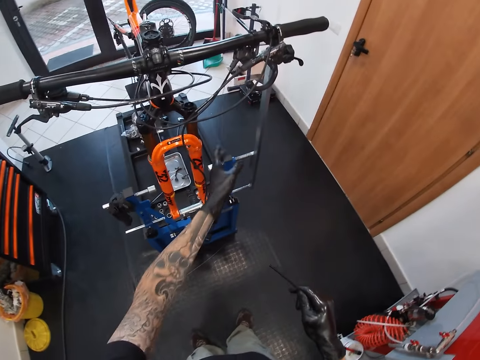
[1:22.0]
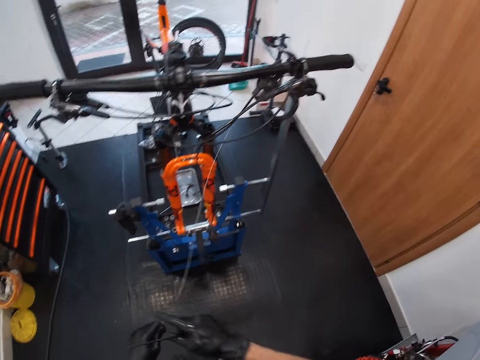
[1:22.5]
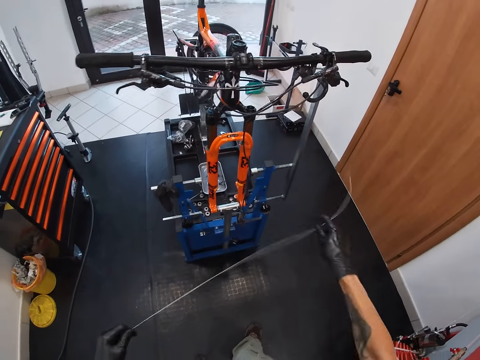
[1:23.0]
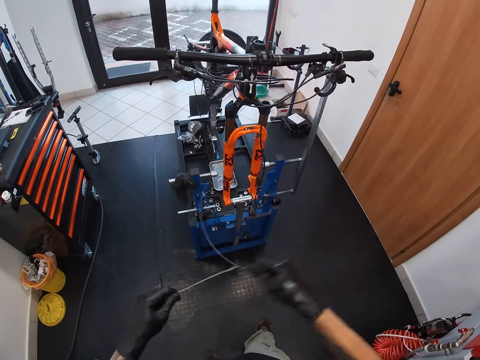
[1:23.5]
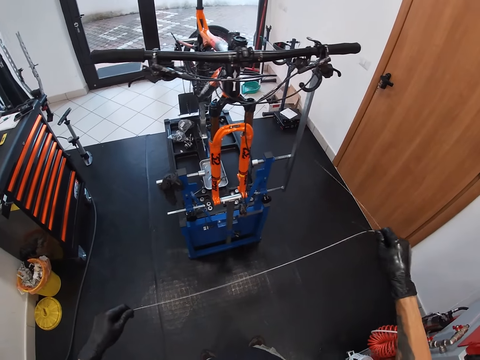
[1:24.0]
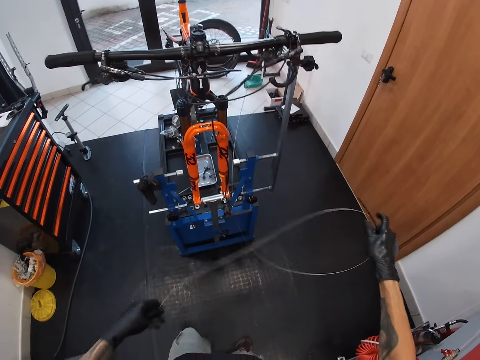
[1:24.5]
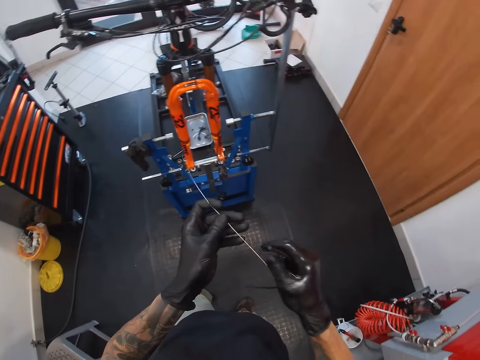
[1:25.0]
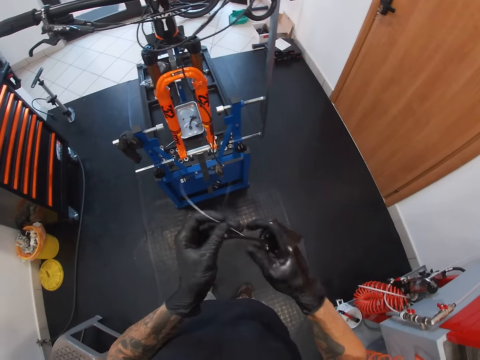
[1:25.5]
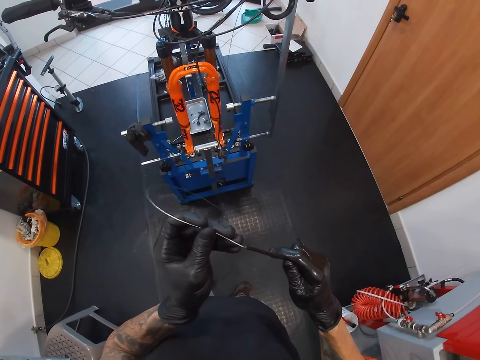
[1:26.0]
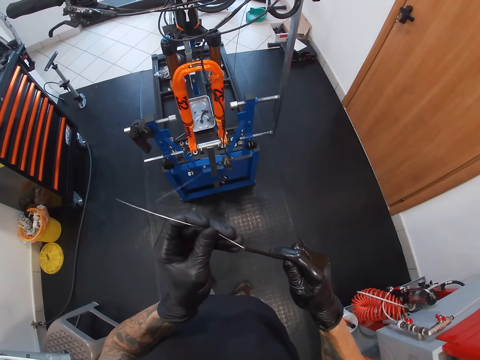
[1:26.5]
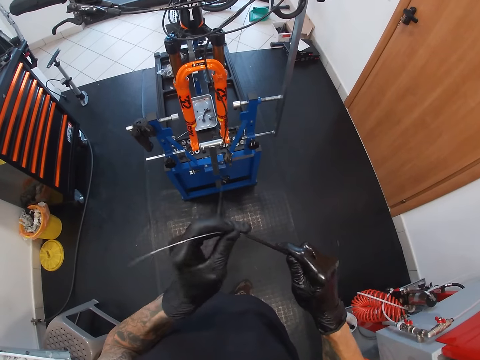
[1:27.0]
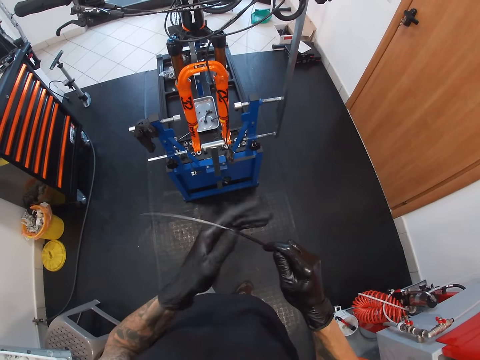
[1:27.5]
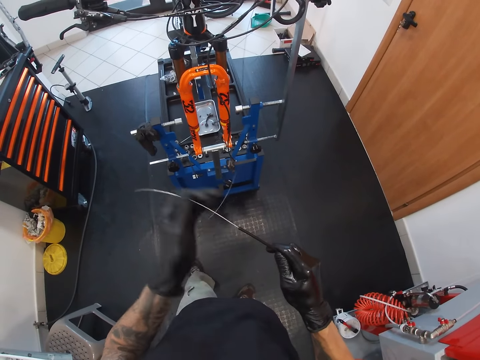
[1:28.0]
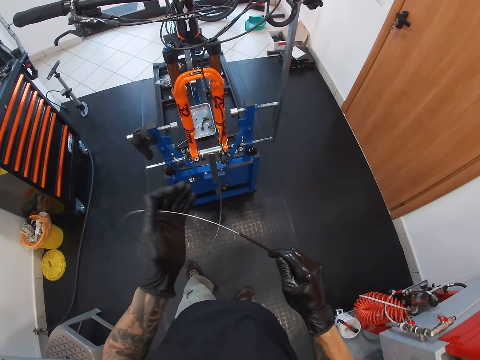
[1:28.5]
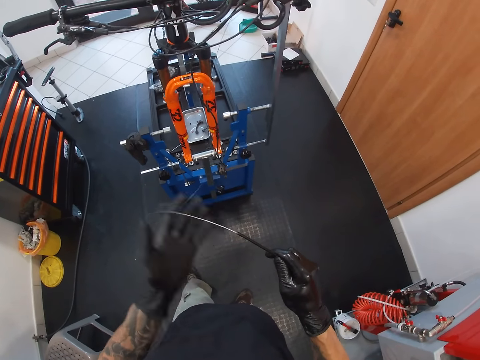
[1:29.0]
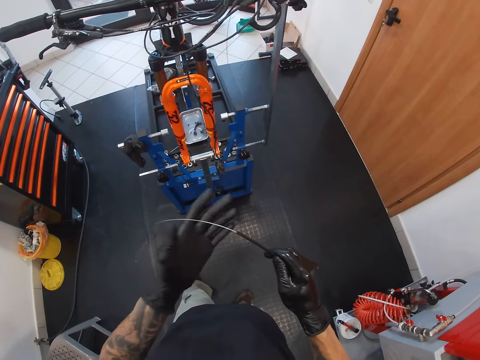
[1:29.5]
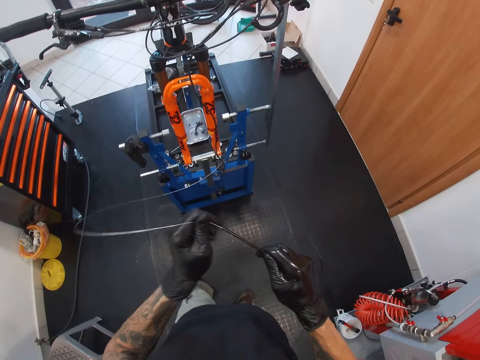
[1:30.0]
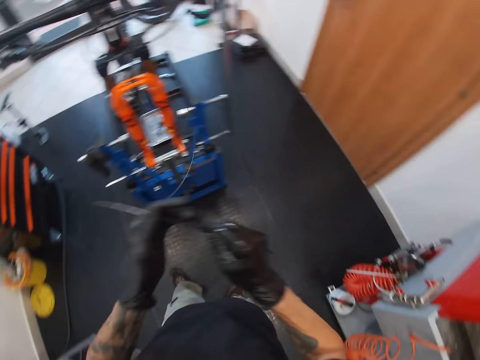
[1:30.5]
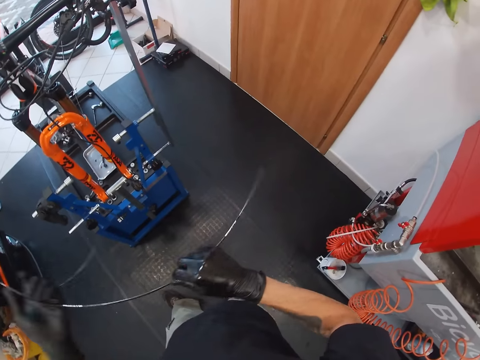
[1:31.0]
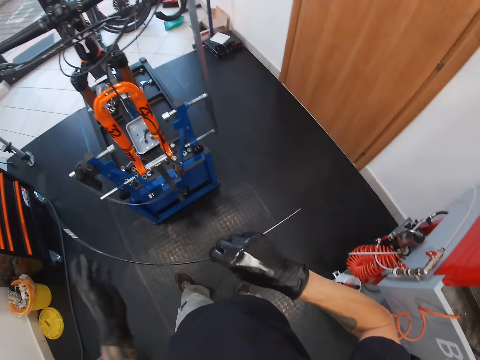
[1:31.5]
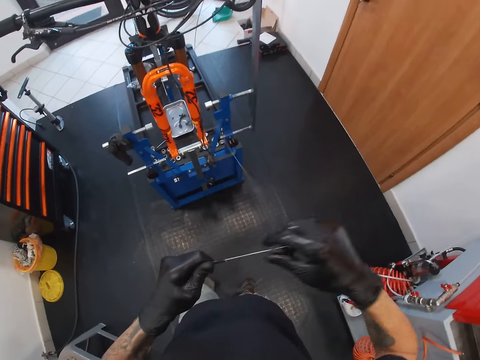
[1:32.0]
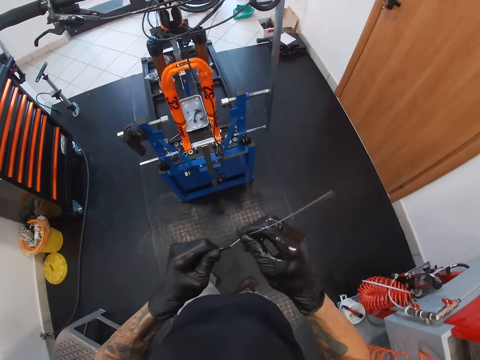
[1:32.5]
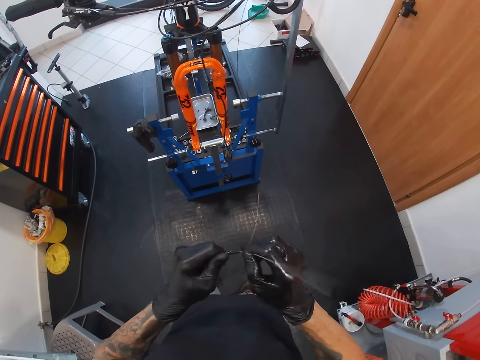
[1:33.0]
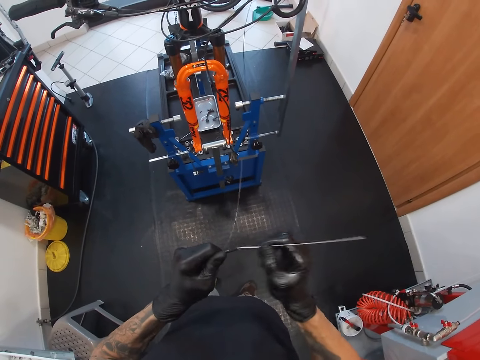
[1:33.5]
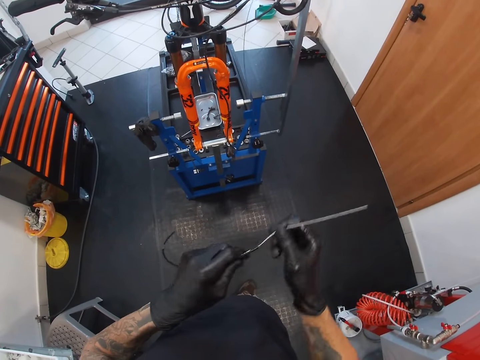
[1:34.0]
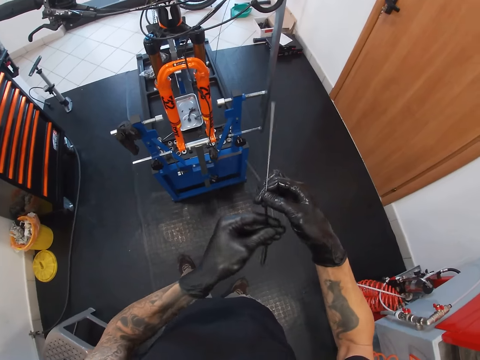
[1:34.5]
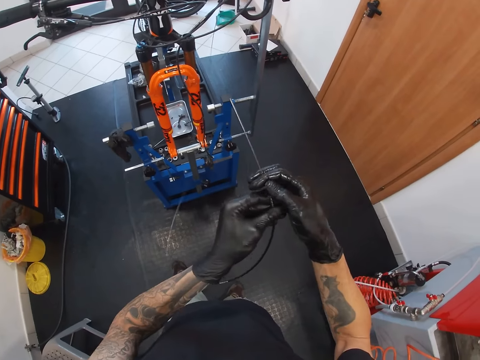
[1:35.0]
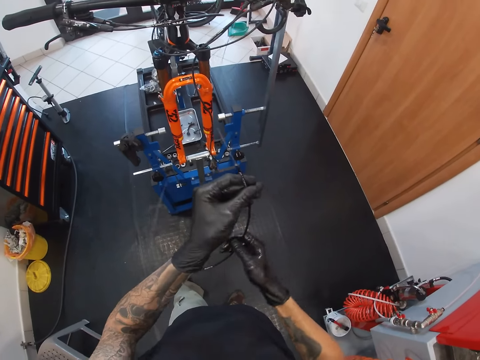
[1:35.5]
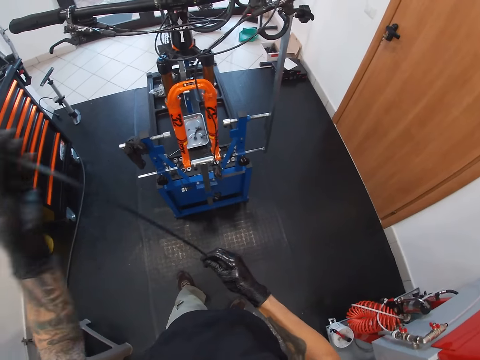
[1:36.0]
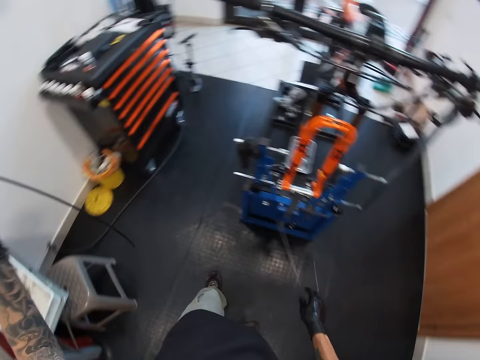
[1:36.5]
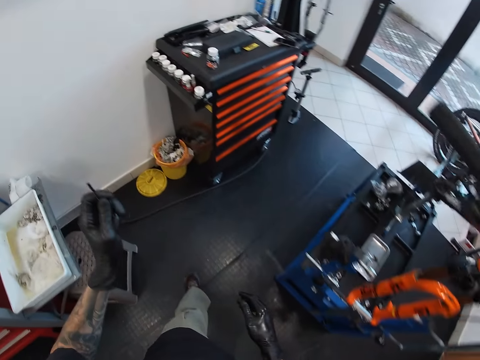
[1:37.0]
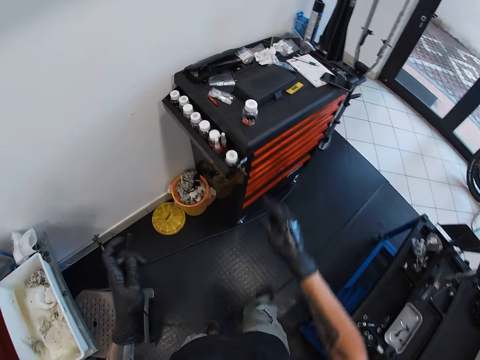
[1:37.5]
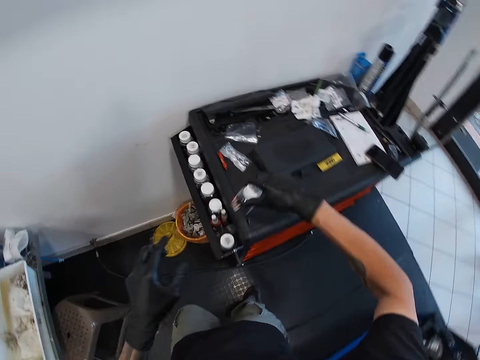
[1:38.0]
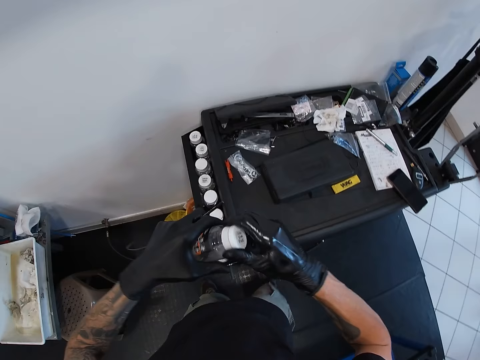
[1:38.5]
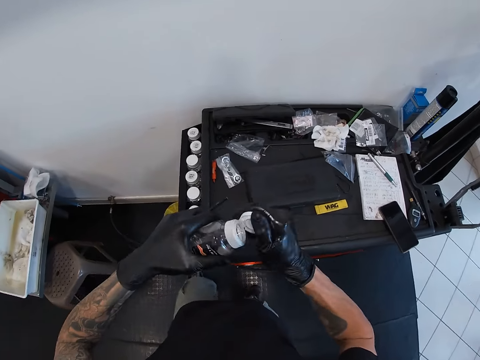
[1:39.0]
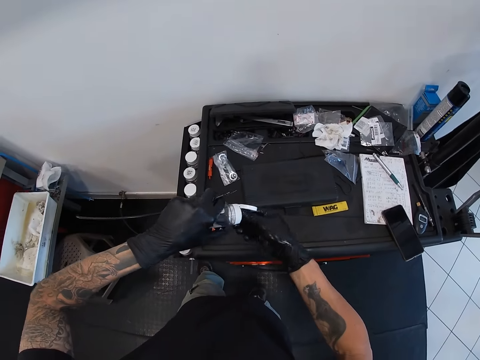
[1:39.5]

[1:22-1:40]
The camera wearer picks up a cable with his left hand. He passes the cable through the brake oil tube with his hands. He pulls out the cable from the brake oil tube with his right hand. He drops the cable down with his right hand. He picks up a bottle with his right hand. He opens the bottle with his right hand. He picks some nuts from the bottle with his right hand.

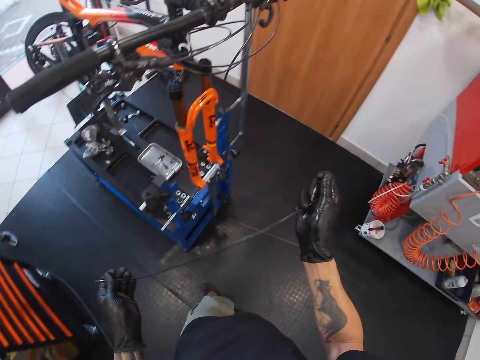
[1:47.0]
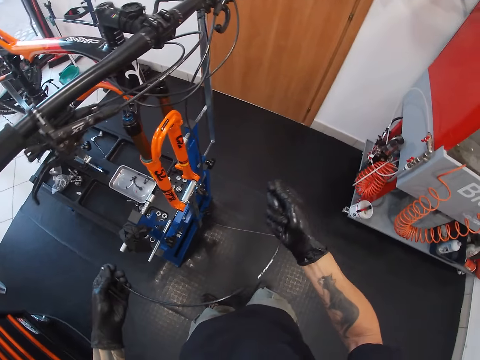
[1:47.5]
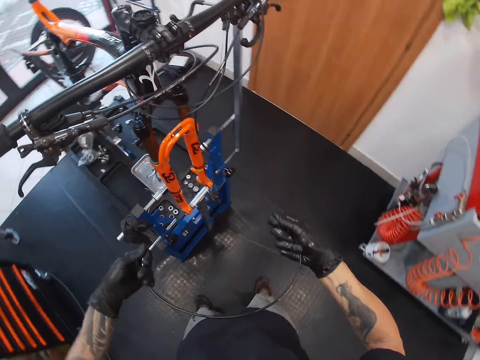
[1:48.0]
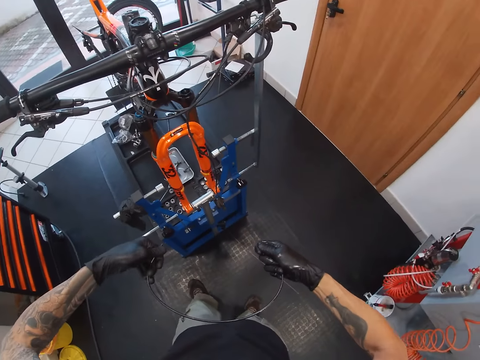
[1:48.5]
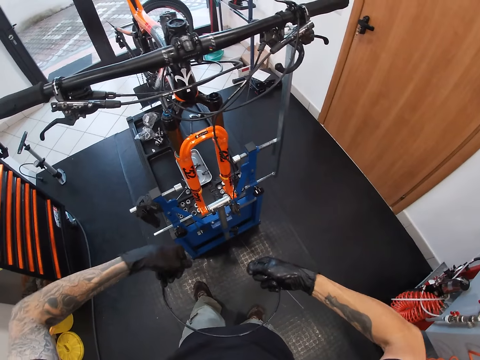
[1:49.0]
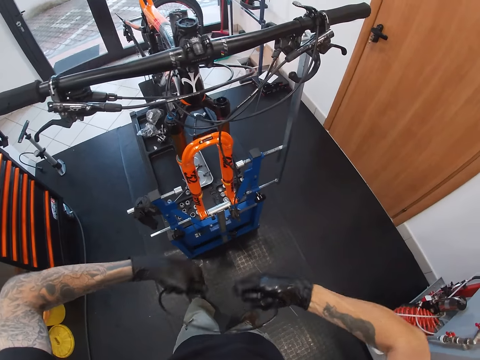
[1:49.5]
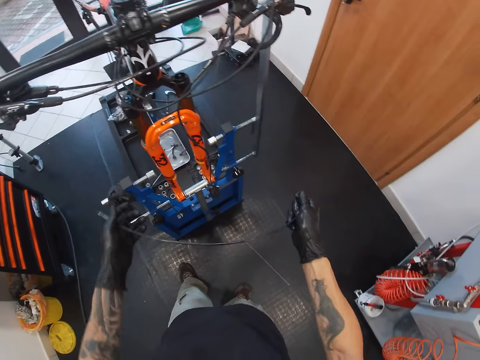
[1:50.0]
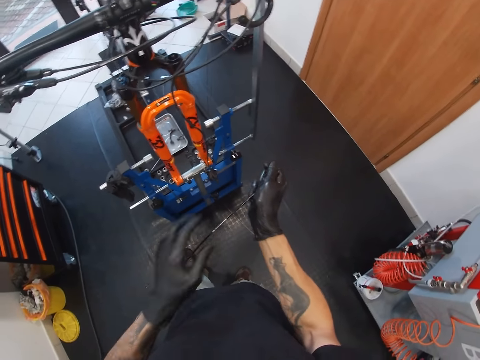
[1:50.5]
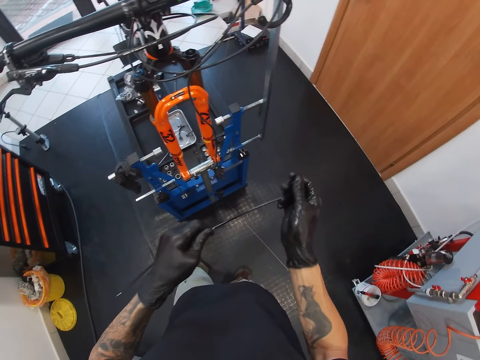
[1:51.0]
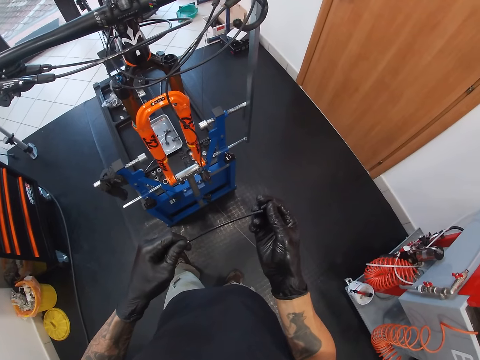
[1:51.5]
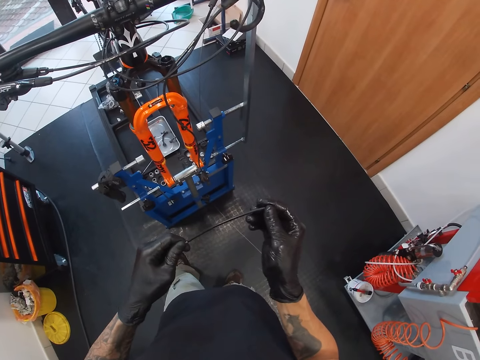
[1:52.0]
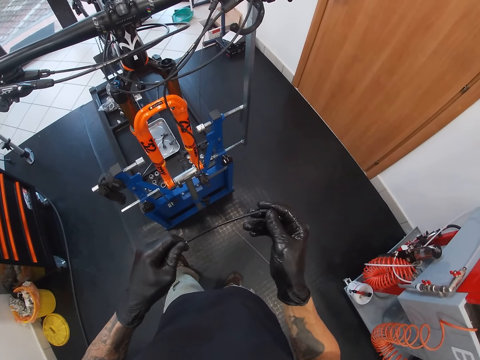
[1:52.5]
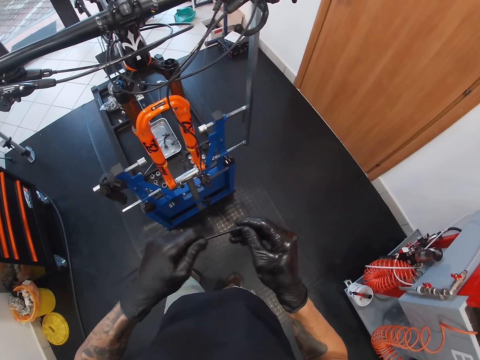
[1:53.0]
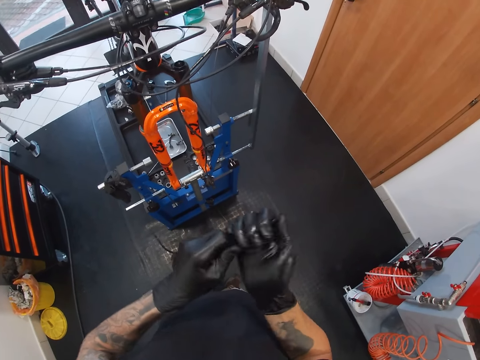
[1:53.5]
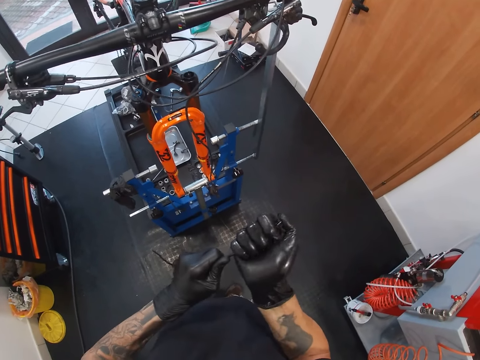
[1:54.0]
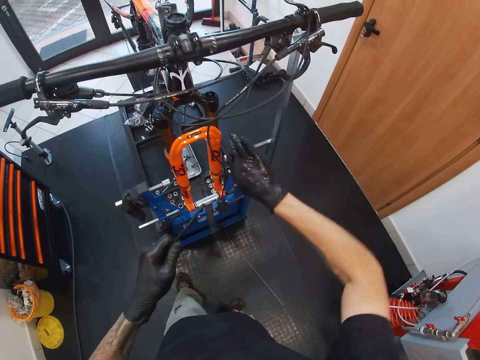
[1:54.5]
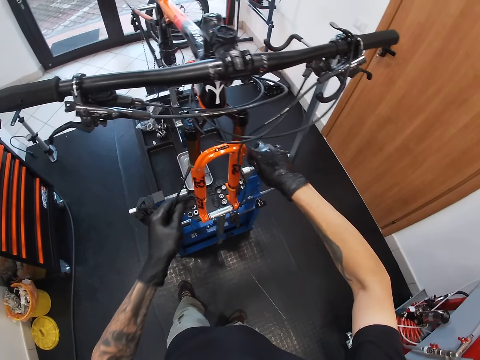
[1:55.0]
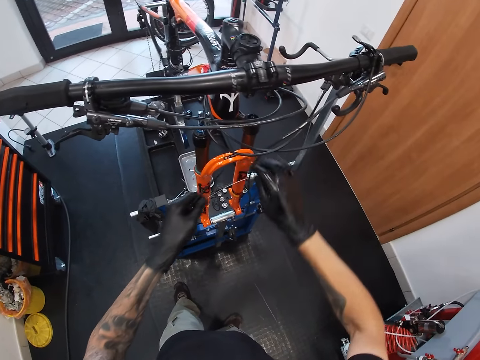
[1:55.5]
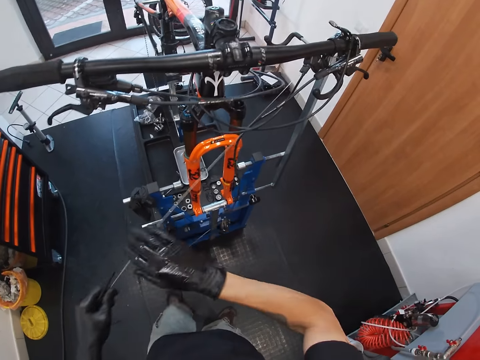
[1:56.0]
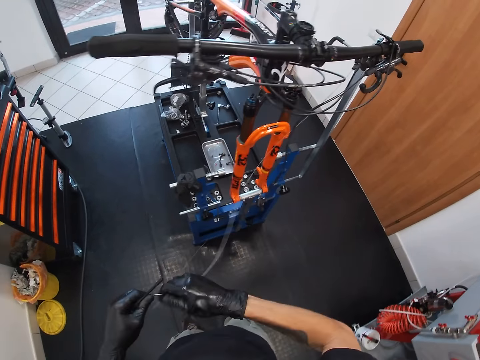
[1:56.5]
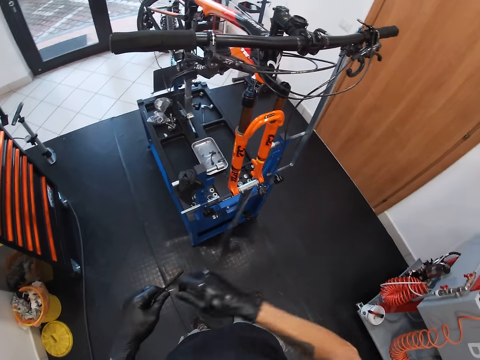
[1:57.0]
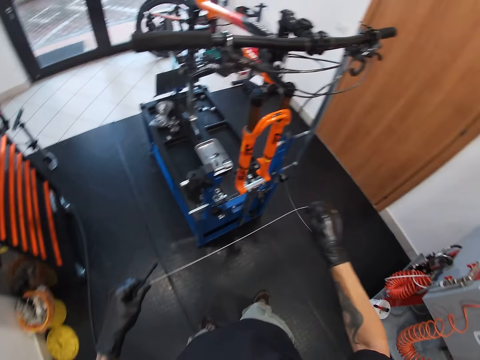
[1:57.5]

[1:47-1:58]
The camera wearer bends the brake oil tube with his hands. He attaches the nut to the brake oil tube with his hands. He picks up the cable with his right hand. He pulls the wire.
